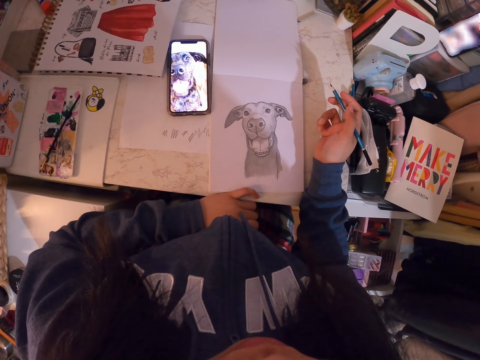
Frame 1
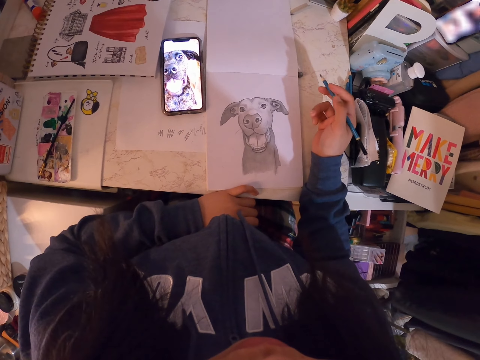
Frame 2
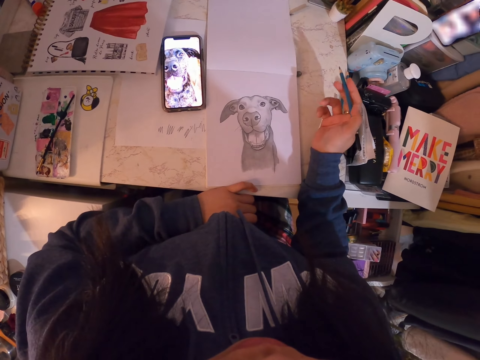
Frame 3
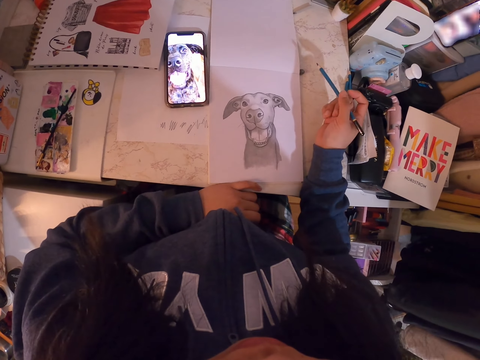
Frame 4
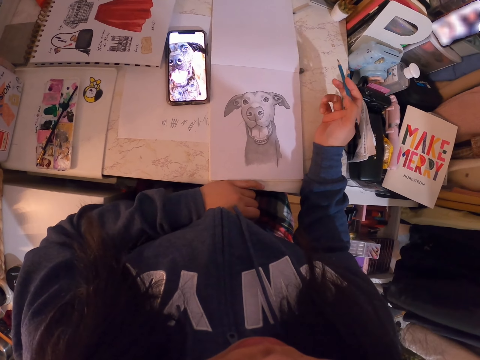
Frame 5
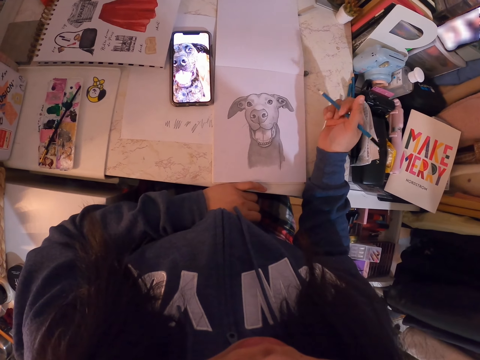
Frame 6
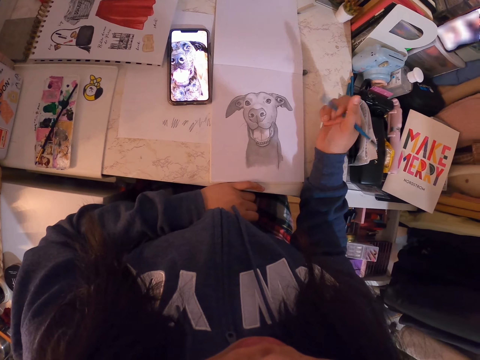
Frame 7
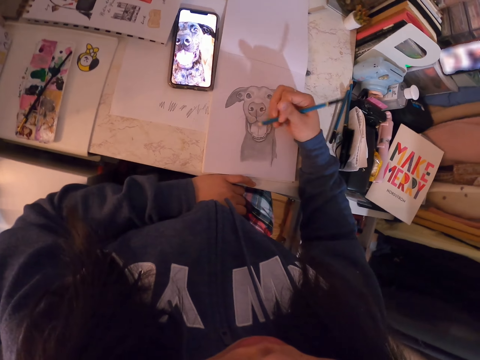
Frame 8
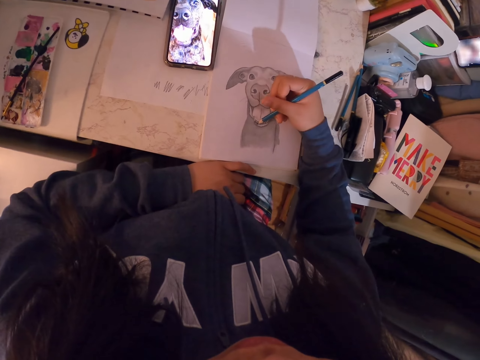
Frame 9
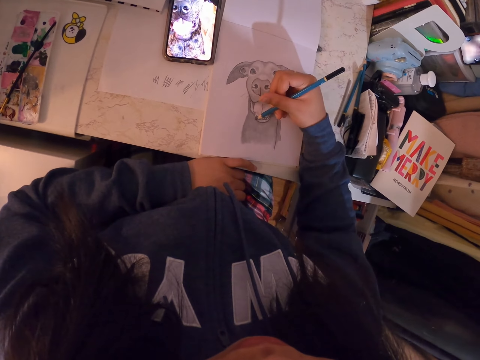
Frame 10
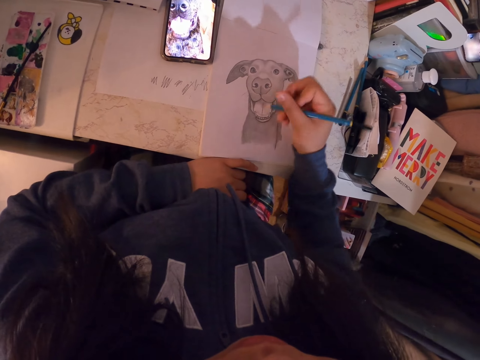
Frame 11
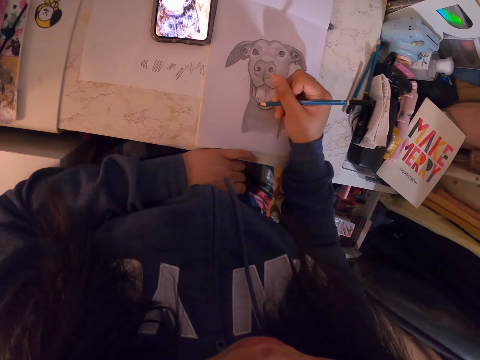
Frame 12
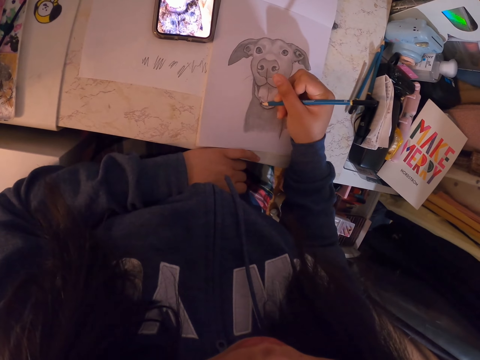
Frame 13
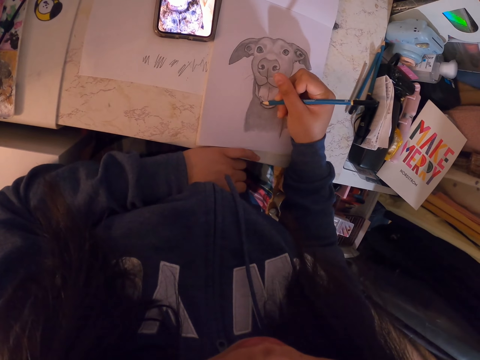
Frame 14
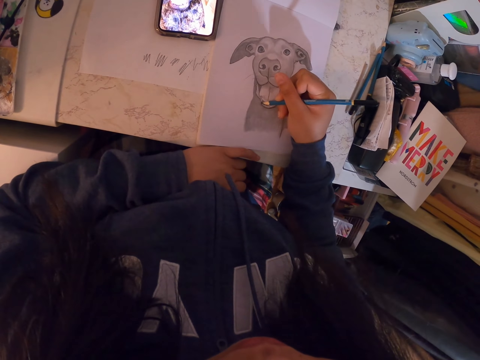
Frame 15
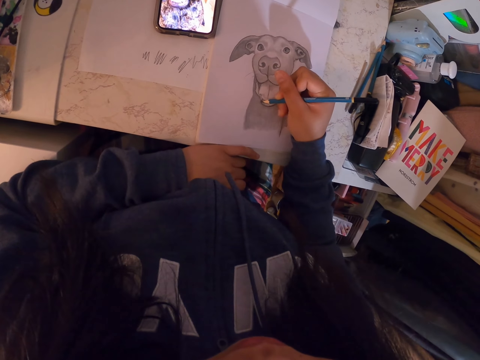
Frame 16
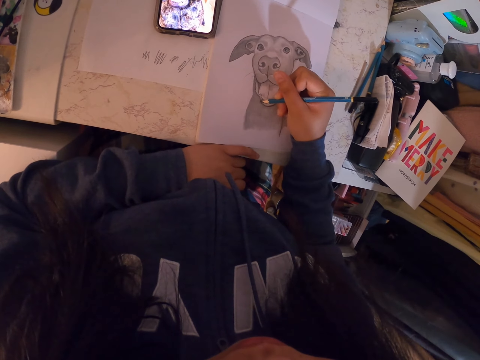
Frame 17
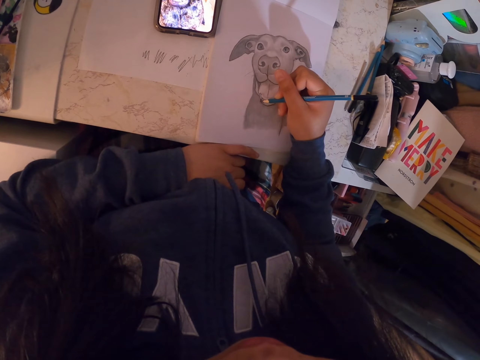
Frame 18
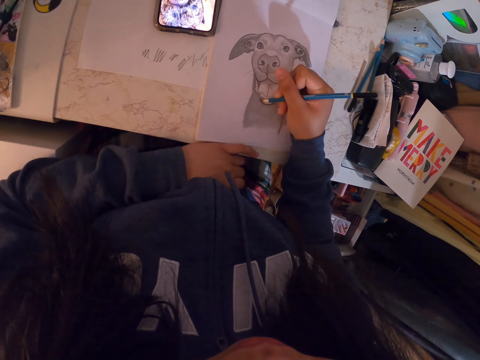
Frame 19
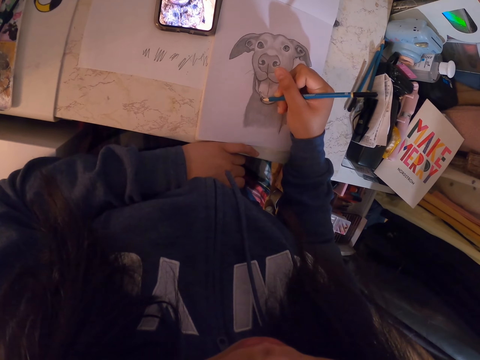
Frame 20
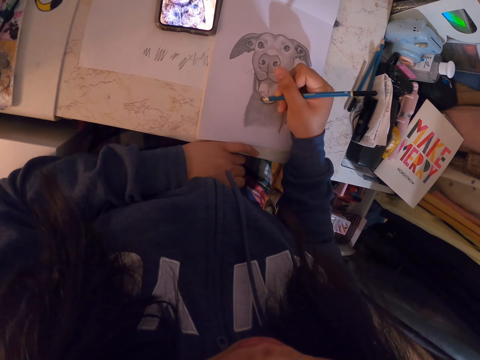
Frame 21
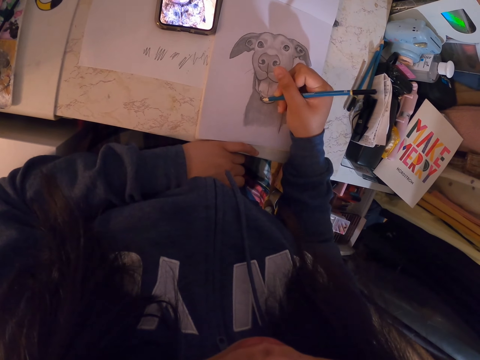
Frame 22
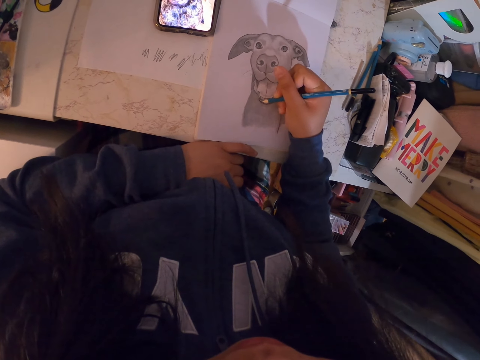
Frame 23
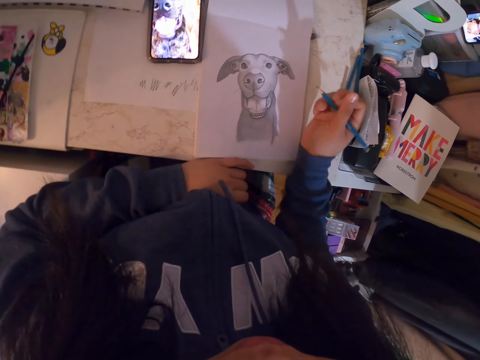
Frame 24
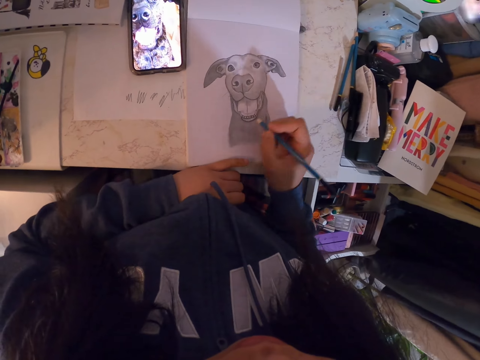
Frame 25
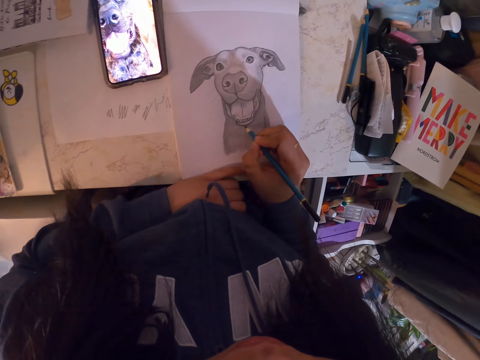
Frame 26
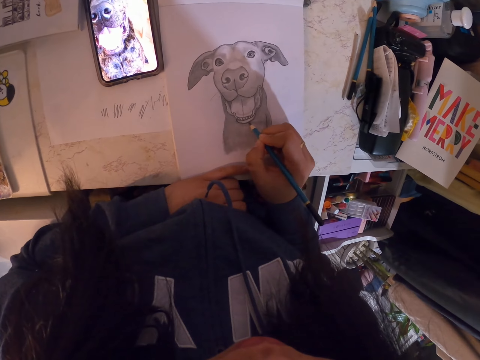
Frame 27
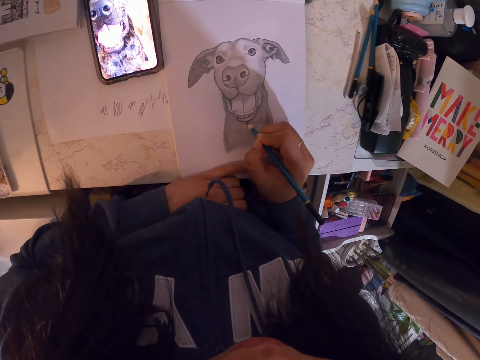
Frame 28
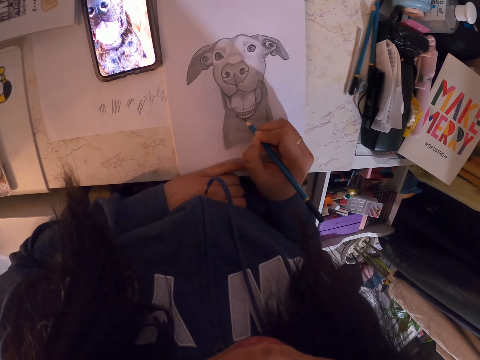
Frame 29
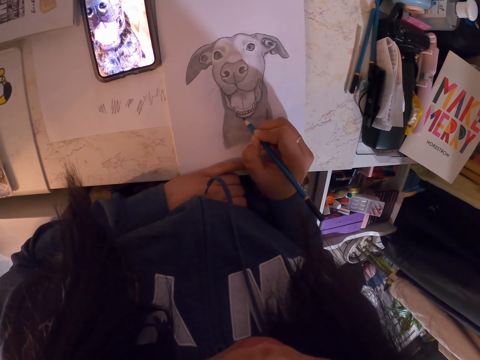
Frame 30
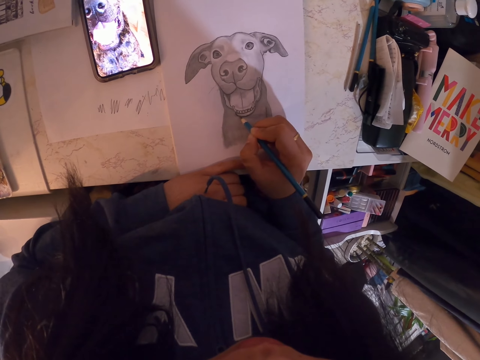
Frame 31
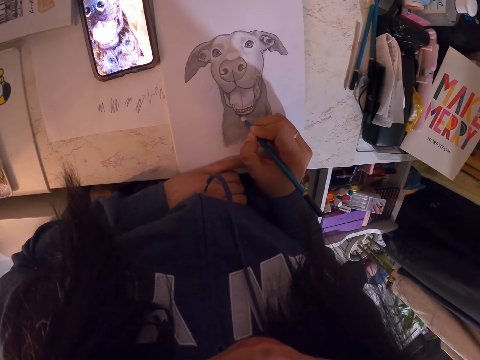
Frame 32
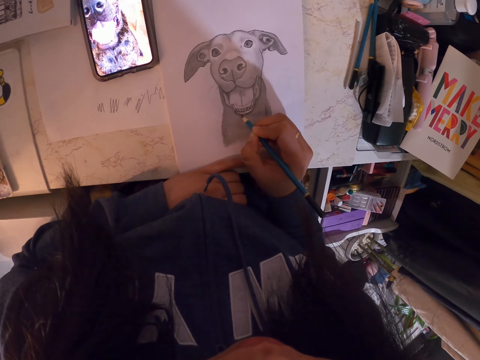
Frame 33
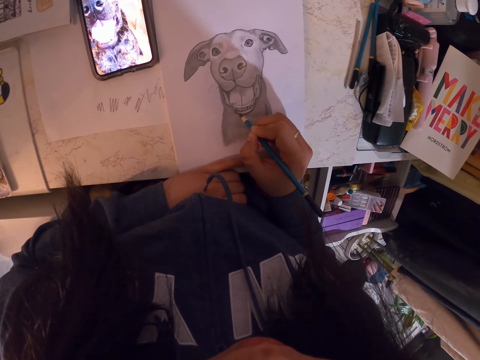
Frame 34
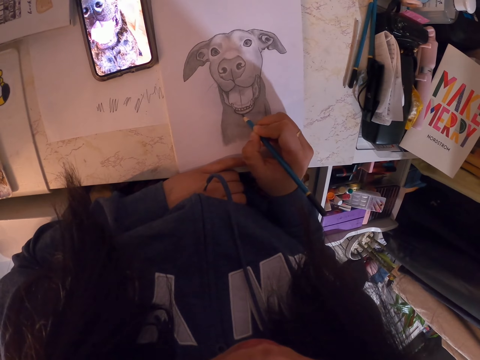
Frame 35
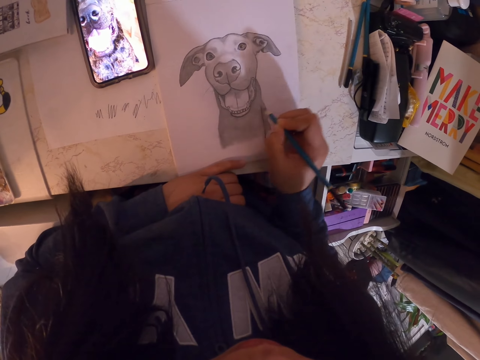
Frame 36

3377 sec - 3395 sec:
The camera wearer draws on the paper. They look at the drawing. They draw on the paper.

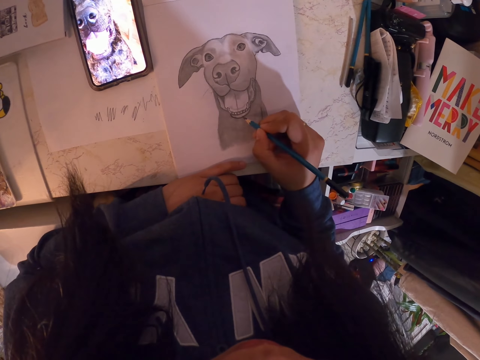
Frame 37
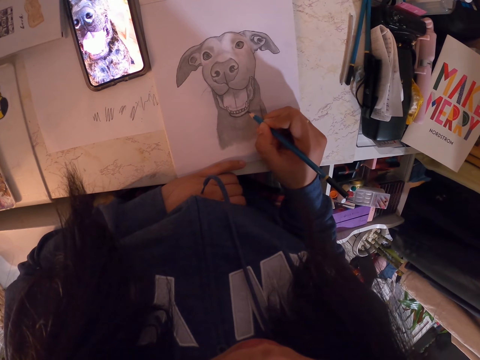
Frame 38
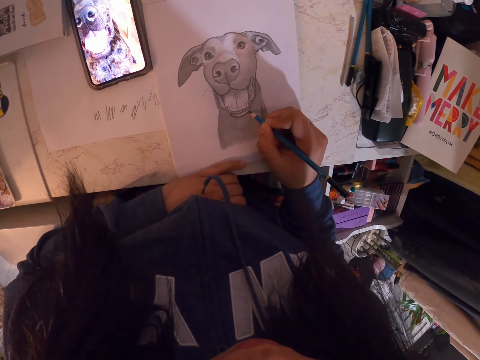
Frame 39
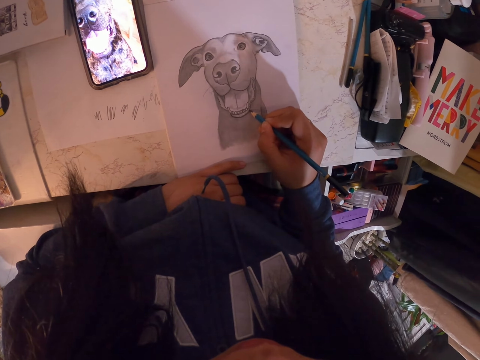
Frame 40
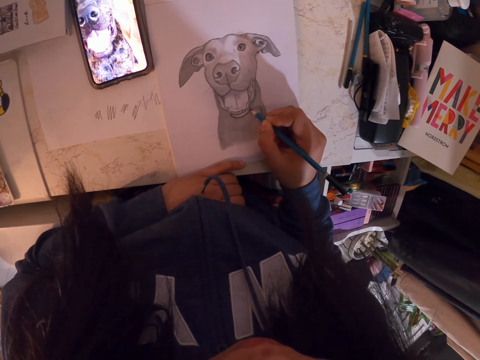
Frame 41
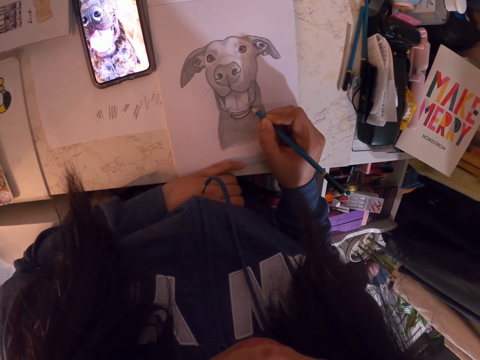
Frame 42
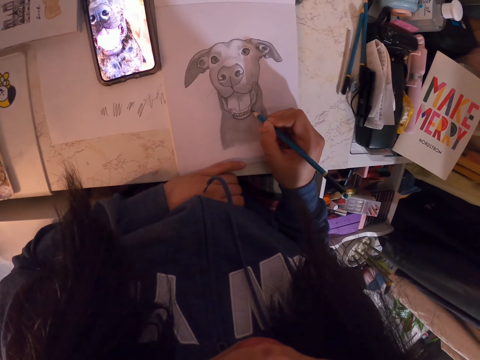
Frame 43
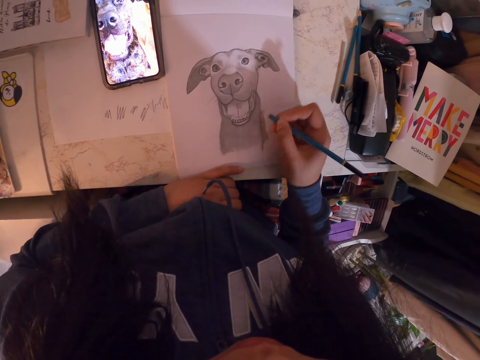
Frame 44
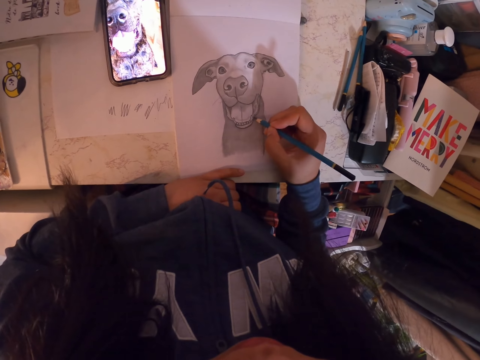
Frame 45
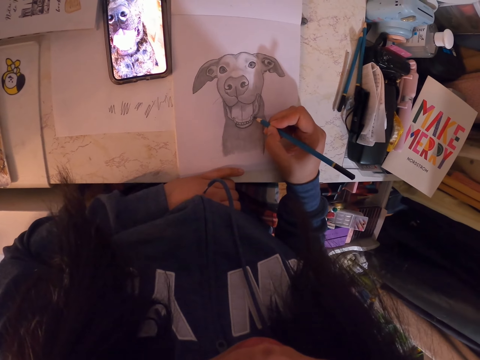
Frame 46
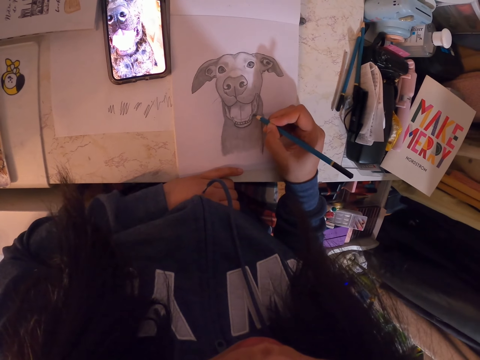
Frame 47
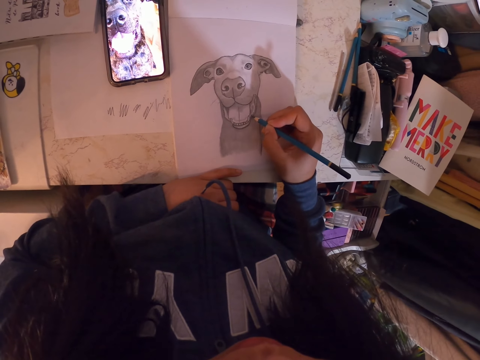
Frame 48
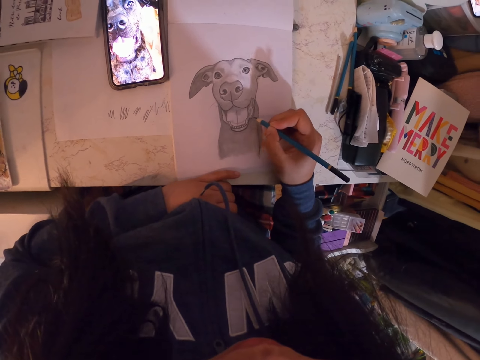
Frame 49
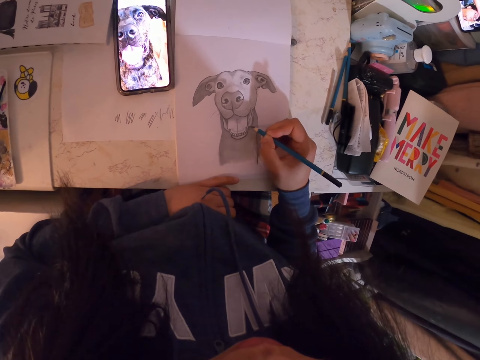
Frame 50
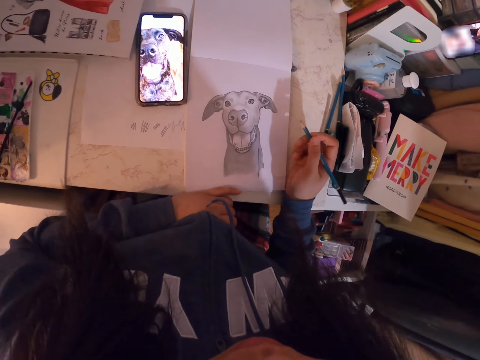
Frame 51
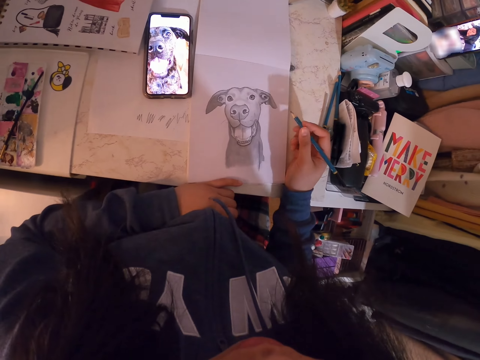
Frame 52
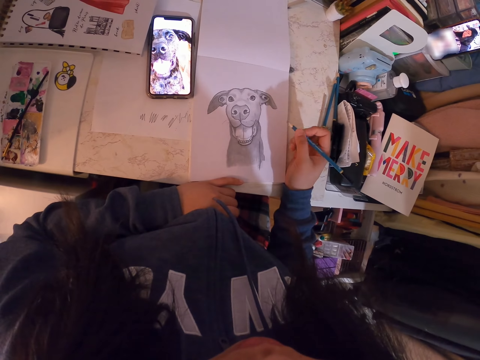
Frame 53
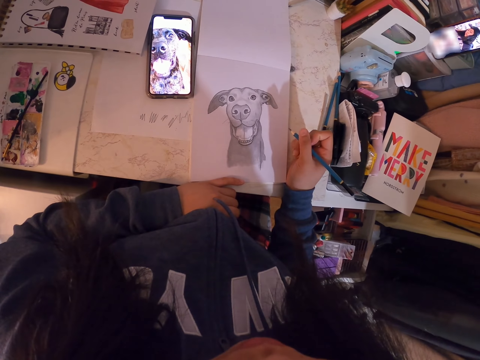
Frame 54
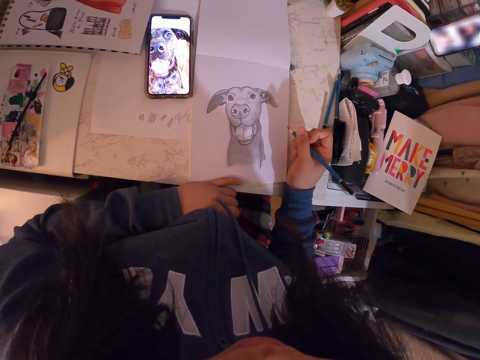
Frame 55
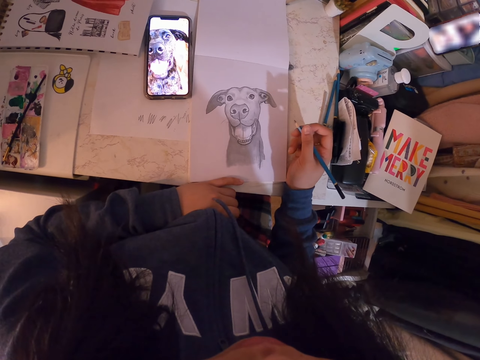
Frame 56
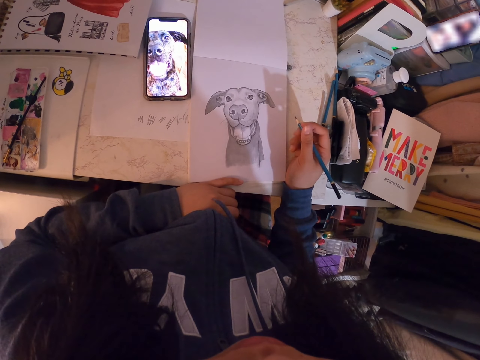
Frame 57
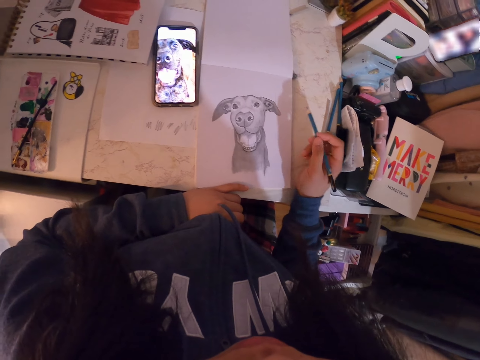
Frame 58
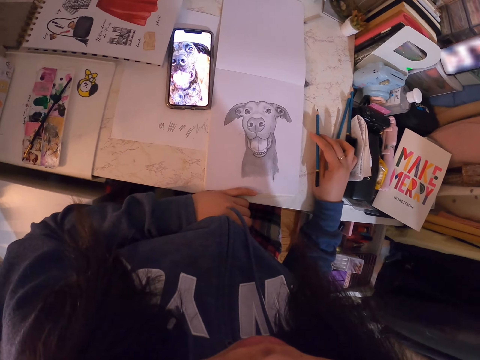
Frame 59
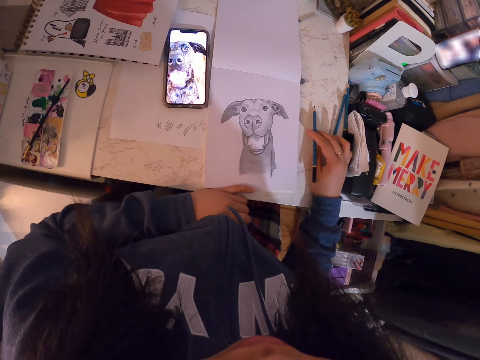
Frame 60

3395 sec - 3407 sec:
The camera wearer looks at the drawing for a while.
